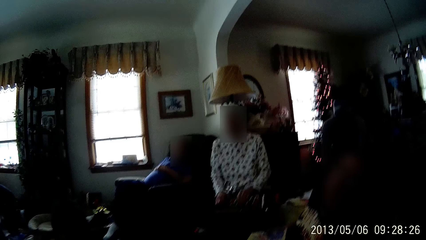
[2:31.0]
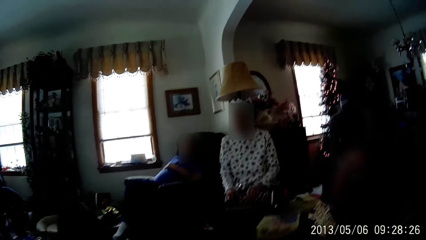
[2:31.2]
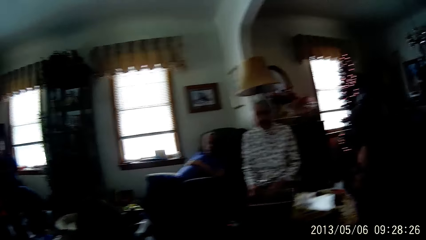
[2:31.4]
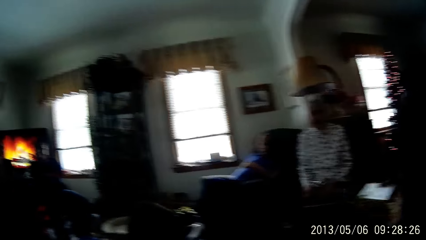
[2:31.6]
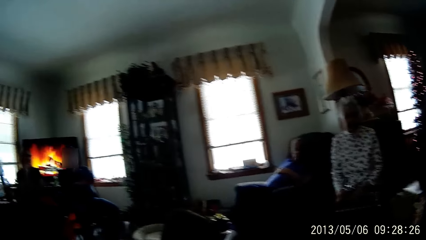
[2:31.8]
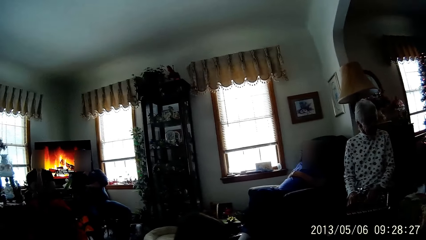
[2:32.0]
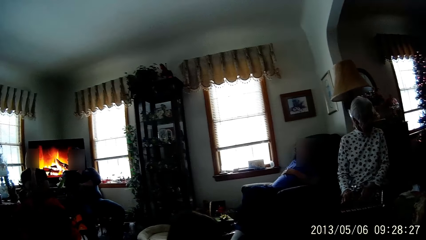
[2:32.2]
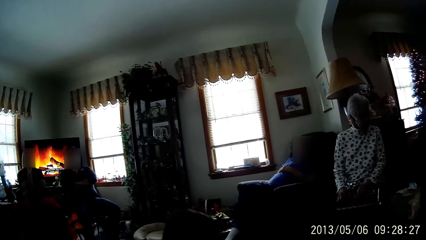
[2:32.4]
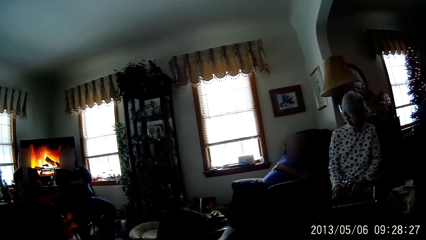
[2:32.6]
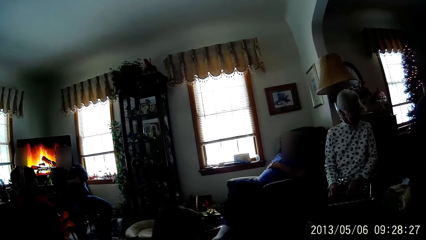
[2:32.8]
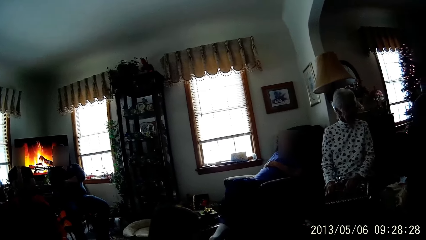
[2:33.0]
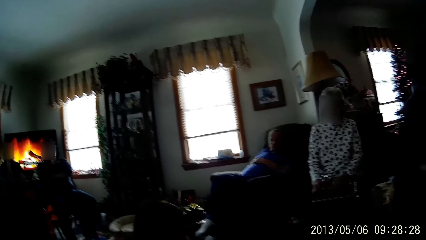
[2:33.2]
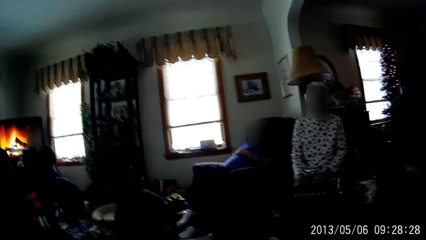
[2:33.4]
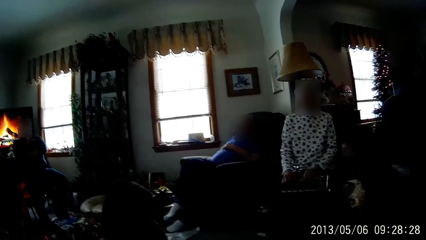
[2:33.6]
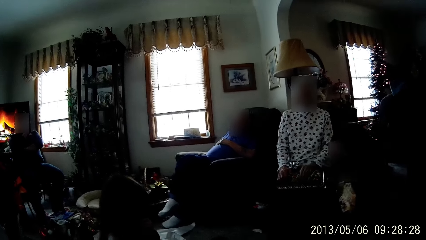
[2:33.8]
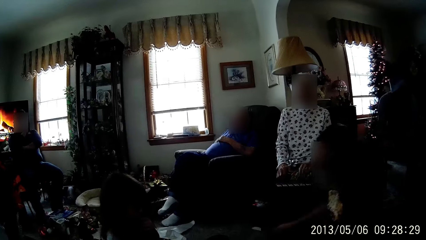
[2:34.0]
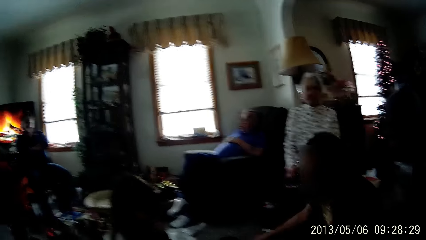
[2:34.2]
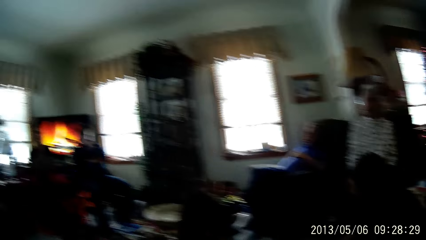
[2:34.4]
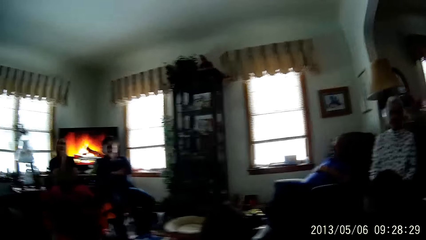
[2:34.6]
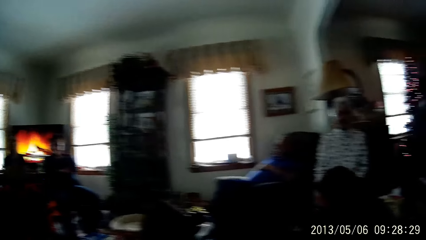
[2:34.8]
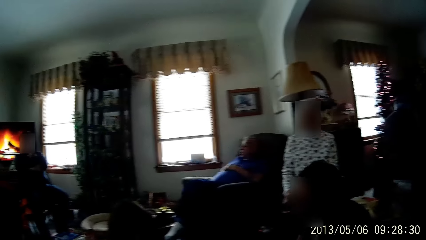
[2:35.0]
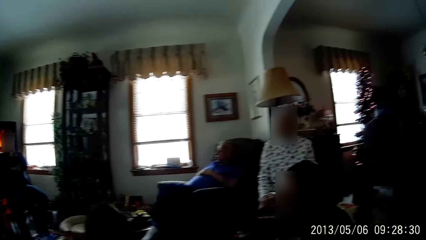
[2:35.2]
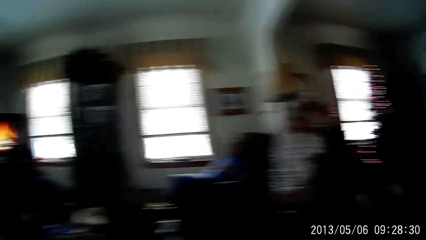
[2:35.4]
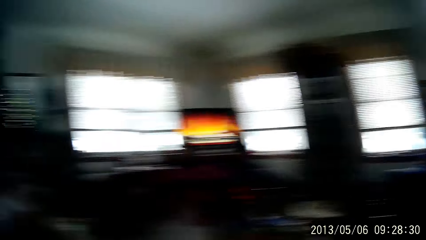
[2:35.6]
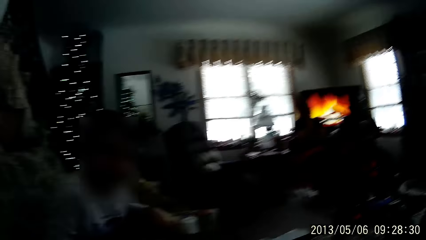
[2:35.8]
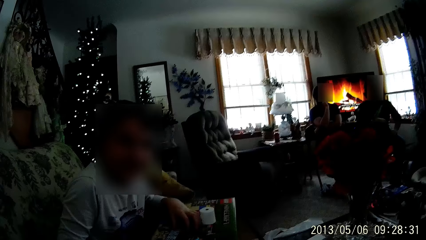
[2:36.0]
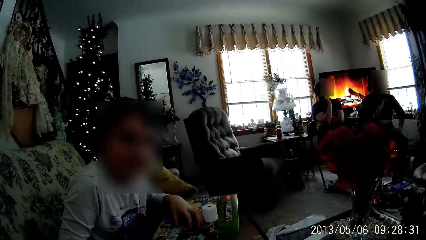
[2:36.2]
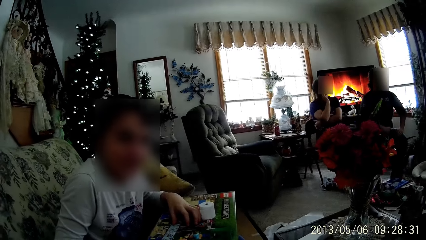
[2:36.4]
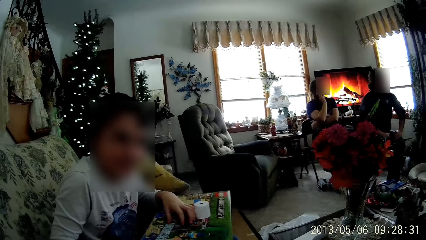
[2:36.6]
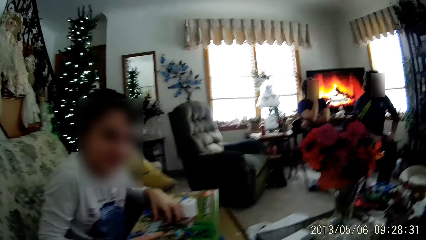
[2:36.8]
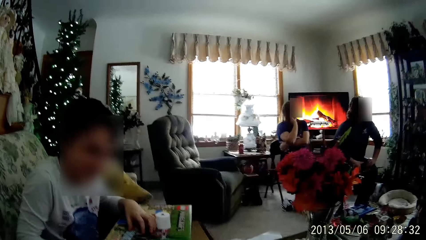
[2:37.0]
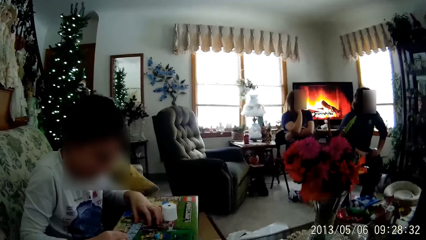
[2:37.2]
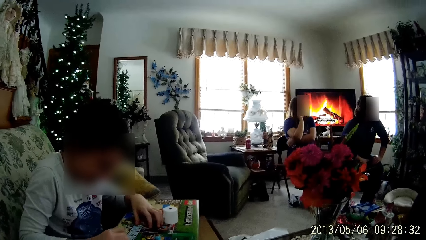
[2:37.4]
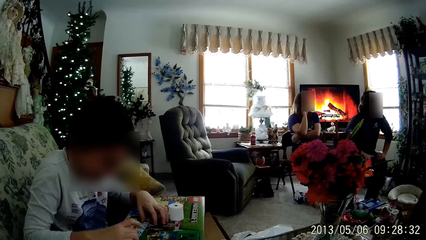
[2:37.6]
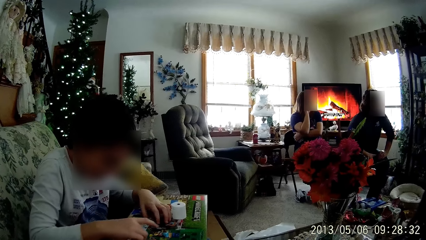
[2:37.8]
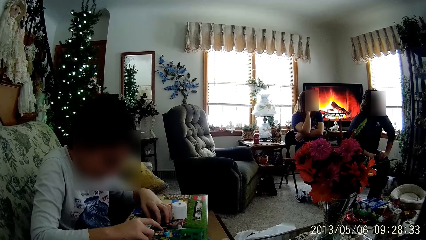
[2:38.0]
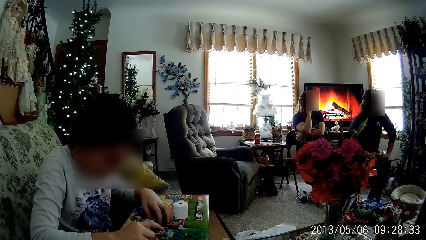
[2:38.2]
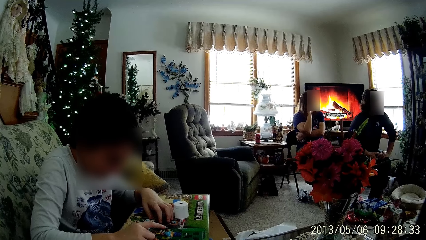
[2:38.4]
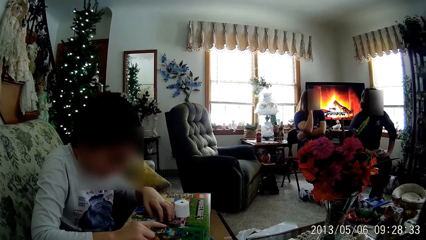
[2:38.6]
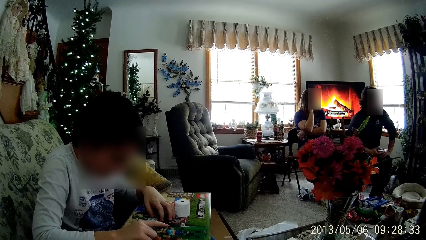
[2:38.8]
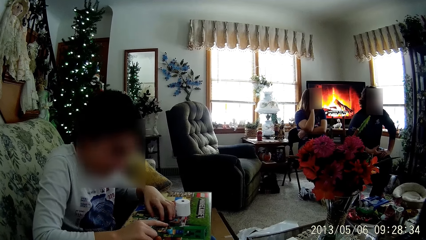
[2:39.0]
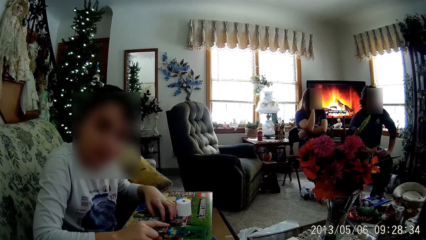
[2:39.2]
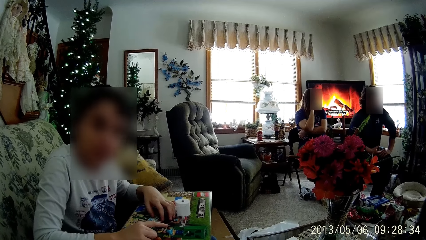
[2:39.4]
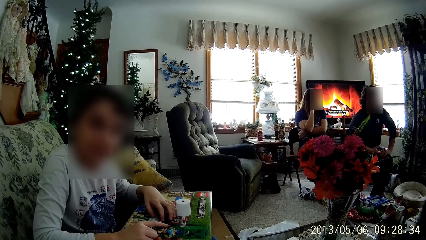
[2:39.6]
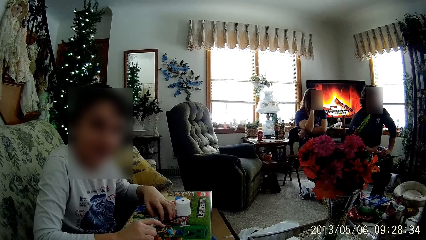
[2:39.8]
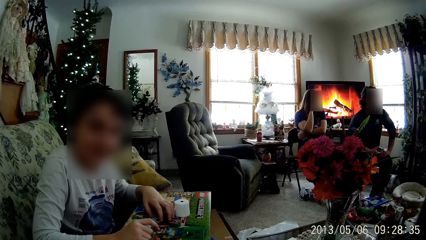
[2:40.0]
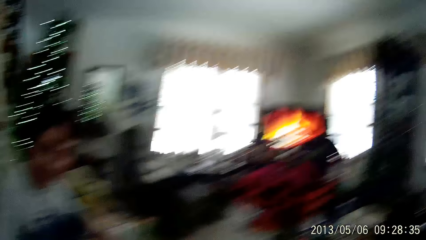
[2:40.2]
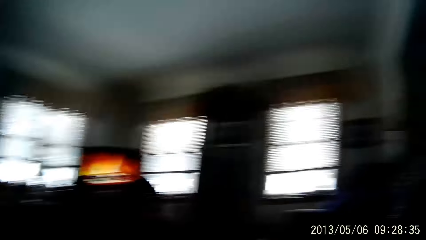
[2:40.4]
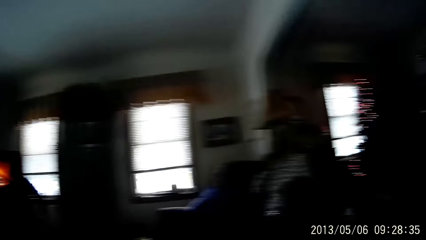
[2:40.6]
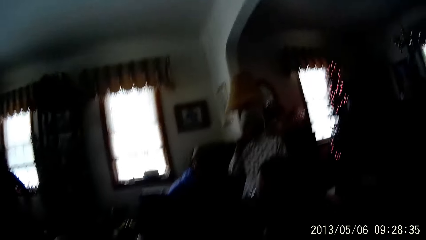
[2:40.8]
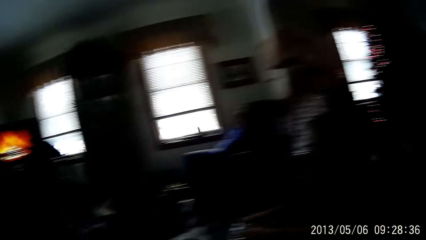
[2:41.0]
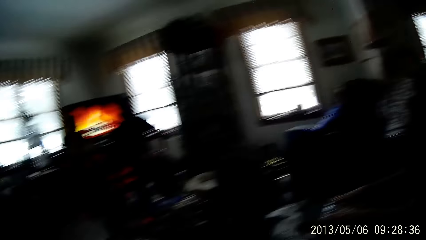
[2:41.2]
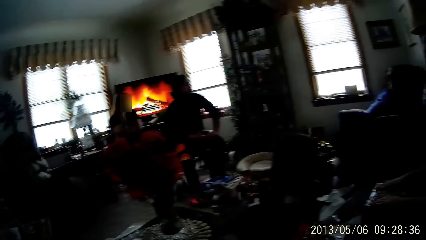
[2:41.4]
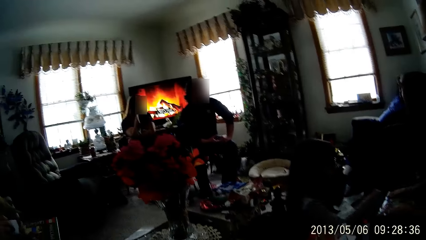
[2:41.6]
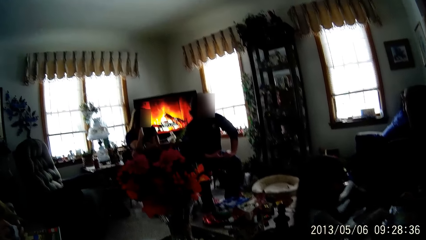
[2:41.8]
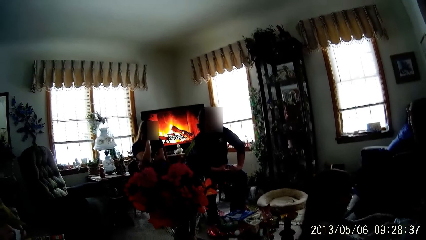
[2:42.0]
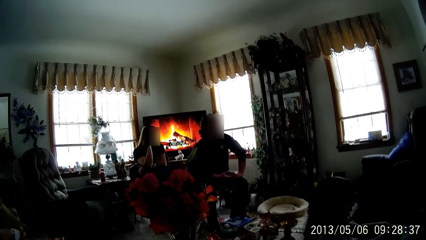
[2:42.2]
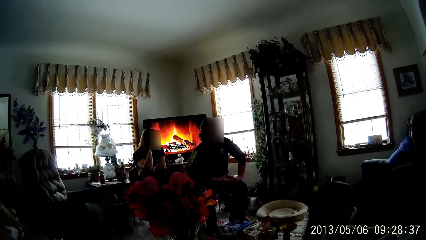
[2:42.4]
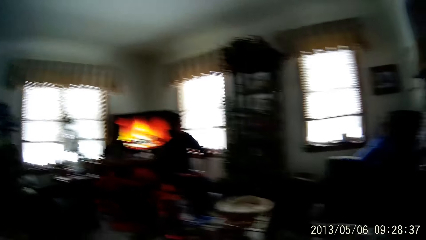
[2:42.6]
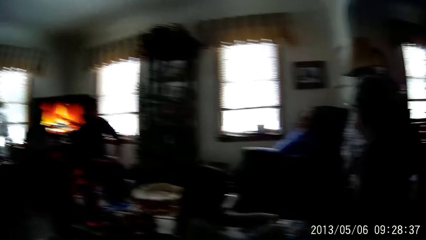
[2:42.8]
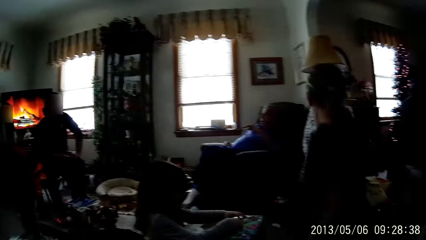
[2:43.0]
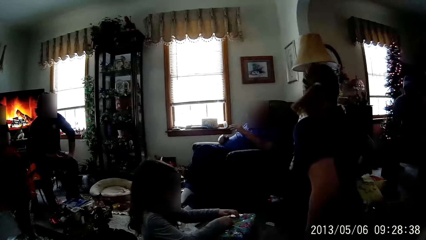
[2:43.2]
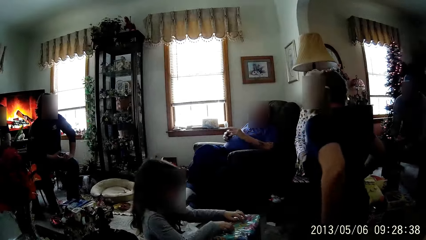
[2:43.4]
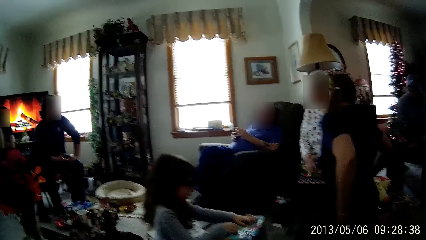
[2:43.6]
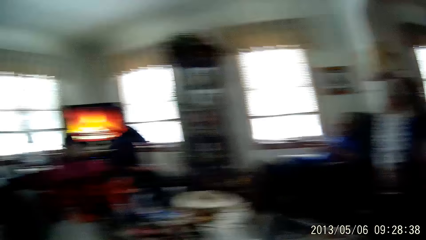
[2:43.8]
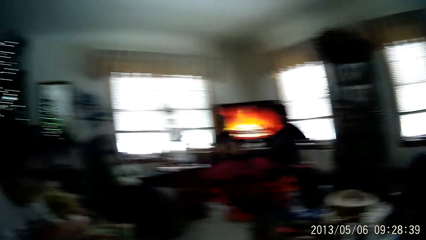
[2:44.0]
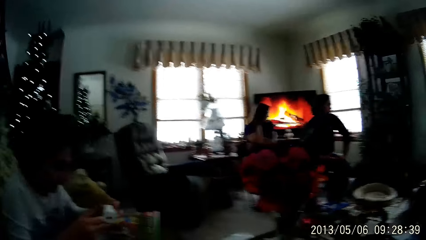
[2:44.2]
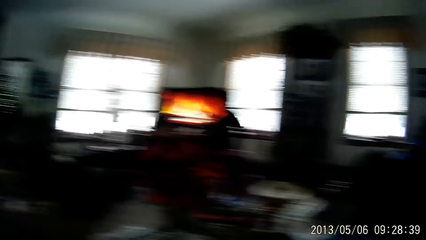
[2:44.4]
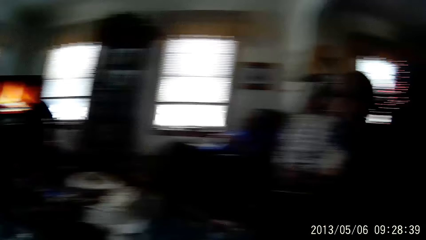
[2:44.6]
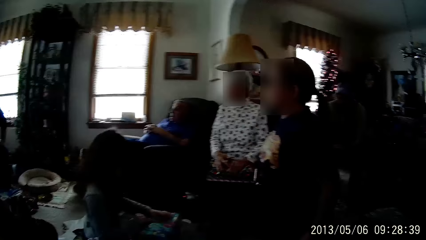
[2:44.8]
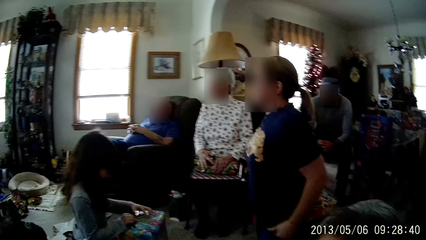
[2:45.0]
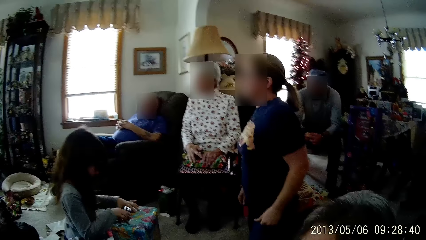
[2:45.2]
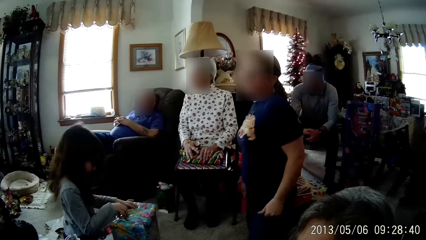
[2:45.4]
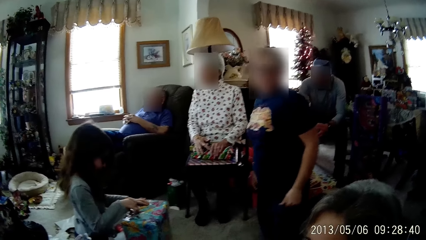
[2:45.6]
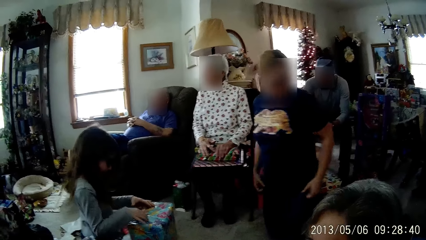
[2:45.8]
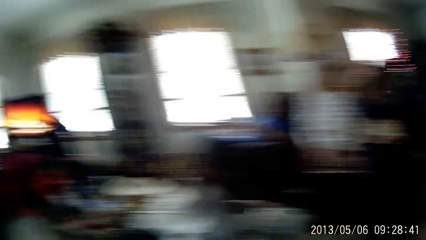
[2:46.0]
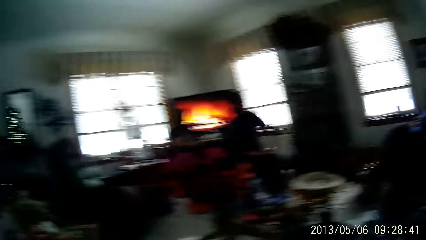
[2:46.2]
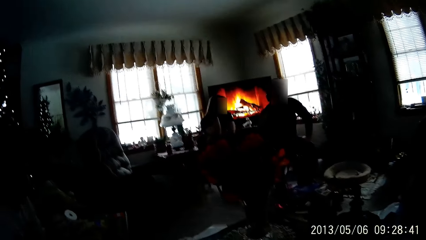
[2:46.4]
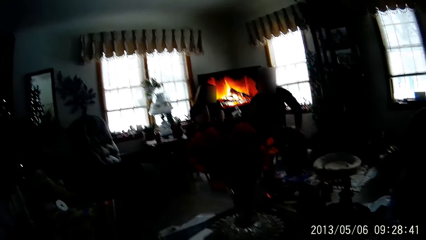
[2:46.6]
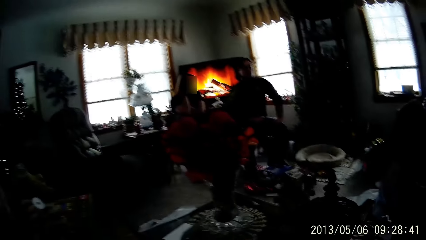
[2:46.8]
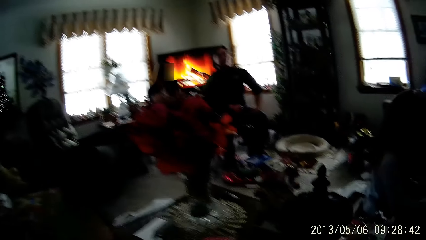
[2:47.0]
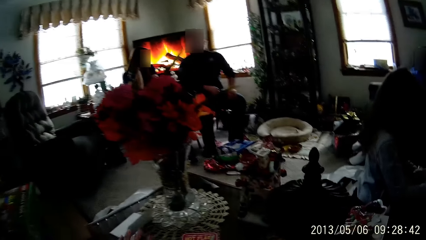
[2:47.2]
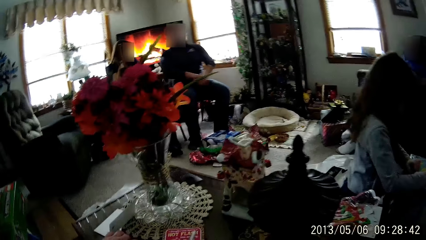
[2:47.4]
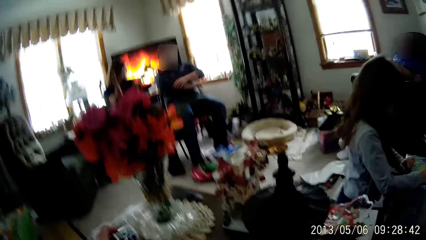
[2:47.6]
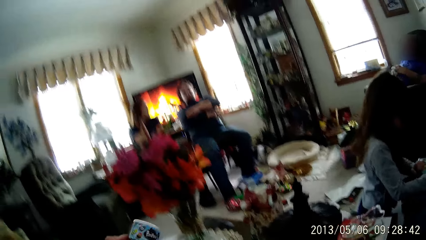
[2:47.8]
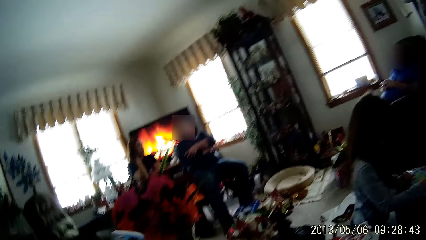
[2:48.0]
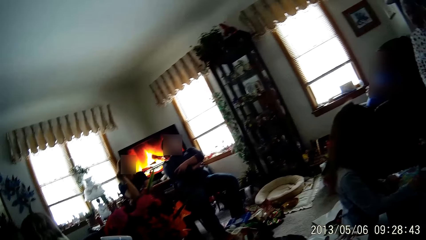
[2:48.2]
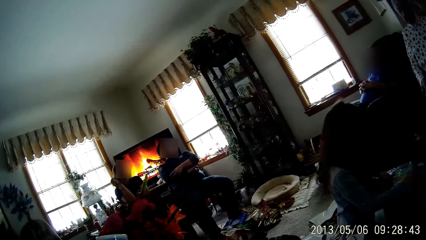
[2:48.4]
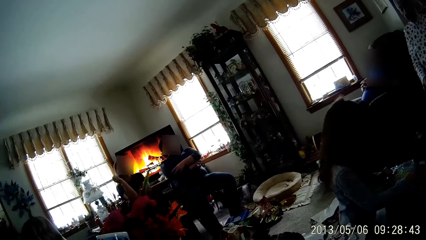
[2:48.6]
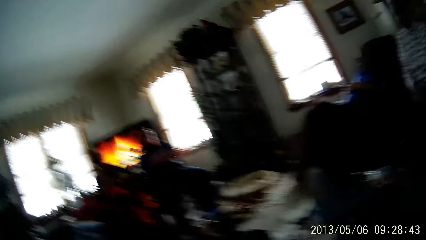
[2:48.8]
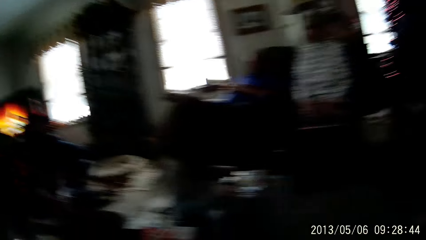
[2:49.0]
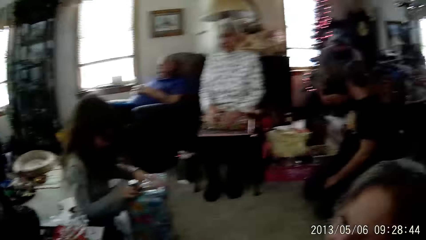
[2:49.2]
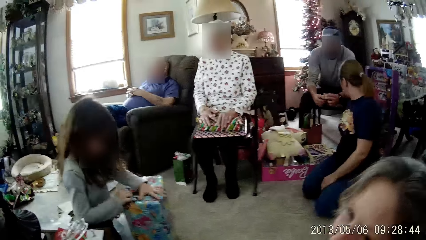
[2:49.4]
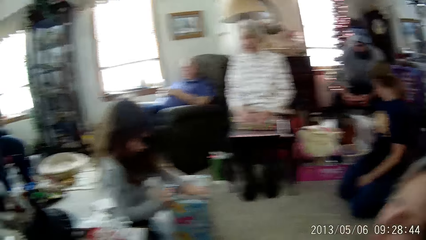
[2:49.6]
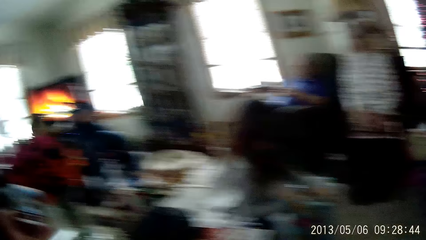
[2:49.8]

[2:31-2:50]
A woman places the gift box on a box with her right hand. A person converses with the camera wearer. A boy plays with a toy with his right hand. The camera wearer looks around in the room. Another person straightens a cloth and turns around in the room. The camera wearer looks around in the room. A girl unwraps a gift box with her hands.
